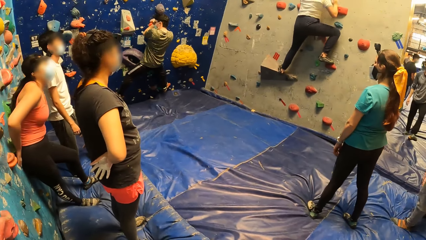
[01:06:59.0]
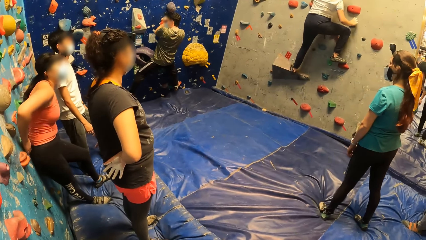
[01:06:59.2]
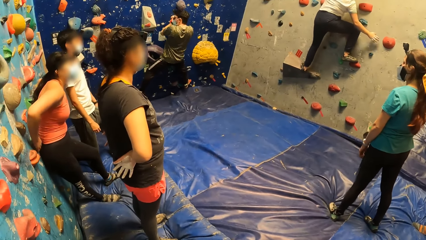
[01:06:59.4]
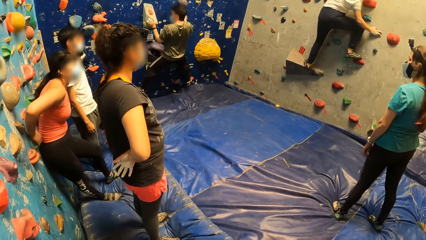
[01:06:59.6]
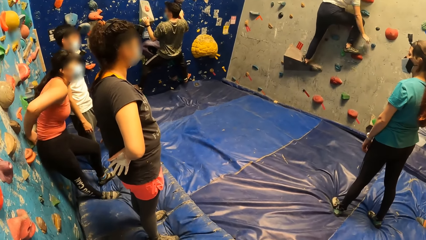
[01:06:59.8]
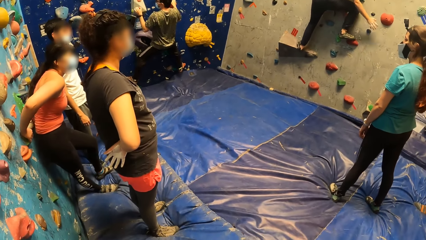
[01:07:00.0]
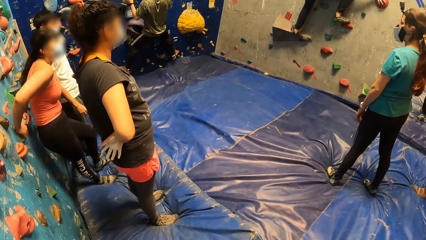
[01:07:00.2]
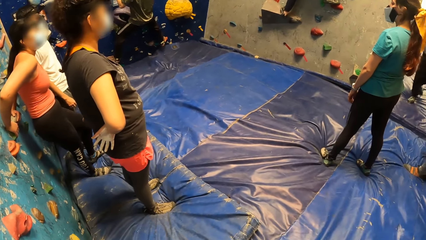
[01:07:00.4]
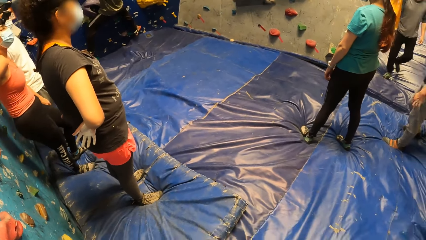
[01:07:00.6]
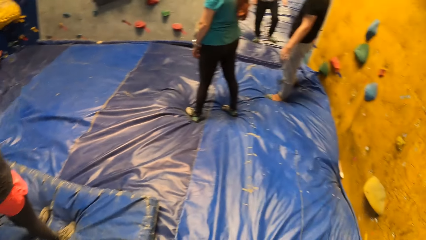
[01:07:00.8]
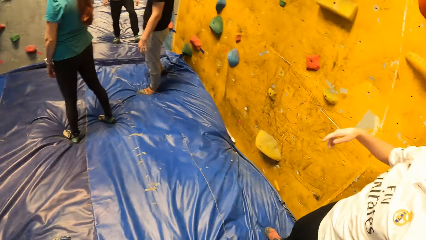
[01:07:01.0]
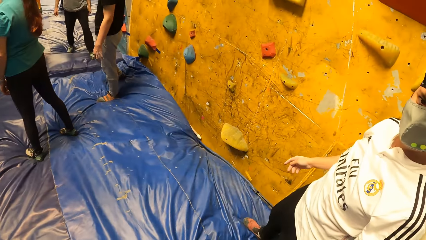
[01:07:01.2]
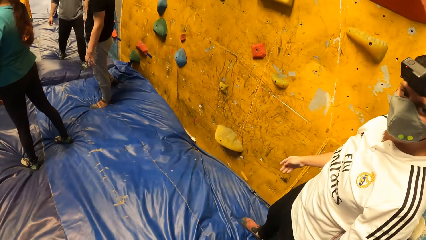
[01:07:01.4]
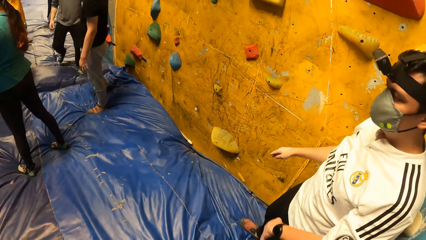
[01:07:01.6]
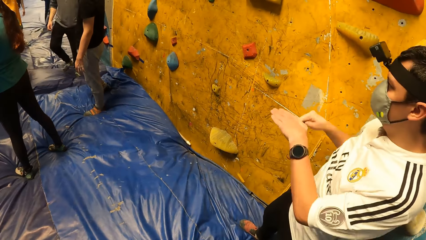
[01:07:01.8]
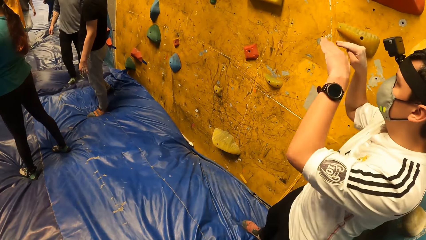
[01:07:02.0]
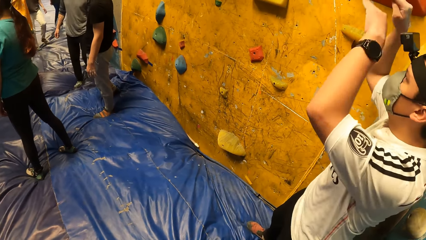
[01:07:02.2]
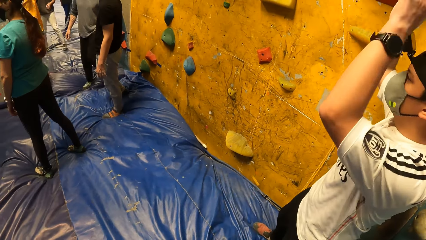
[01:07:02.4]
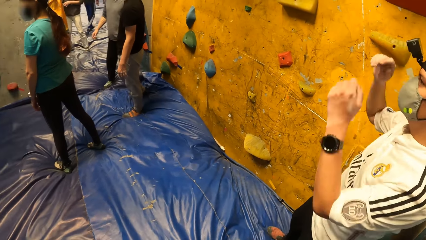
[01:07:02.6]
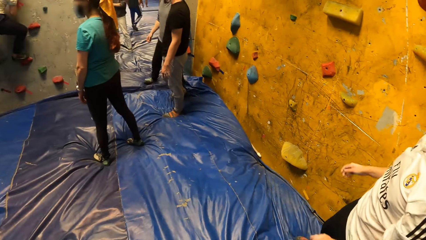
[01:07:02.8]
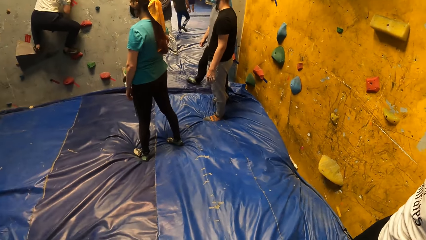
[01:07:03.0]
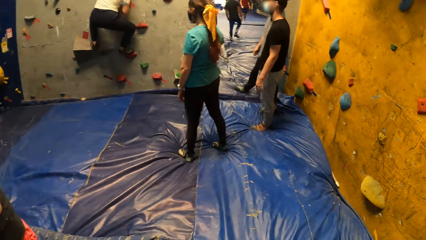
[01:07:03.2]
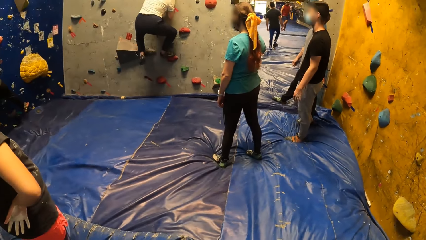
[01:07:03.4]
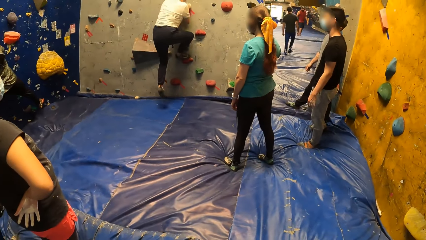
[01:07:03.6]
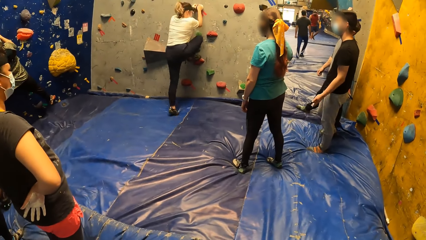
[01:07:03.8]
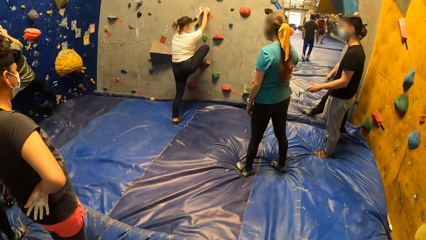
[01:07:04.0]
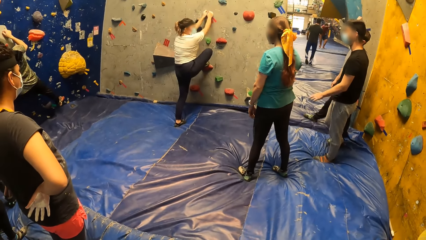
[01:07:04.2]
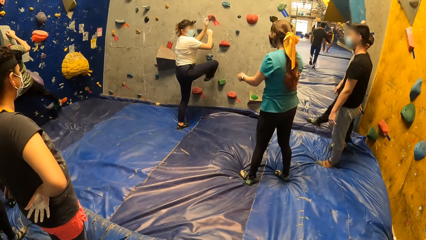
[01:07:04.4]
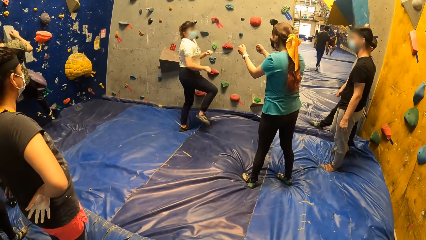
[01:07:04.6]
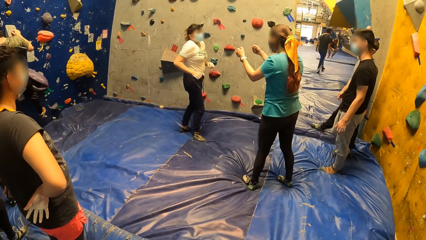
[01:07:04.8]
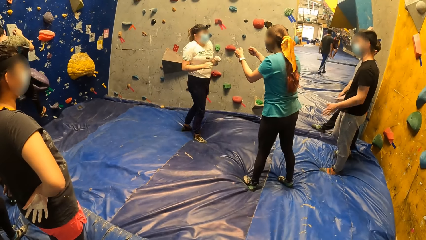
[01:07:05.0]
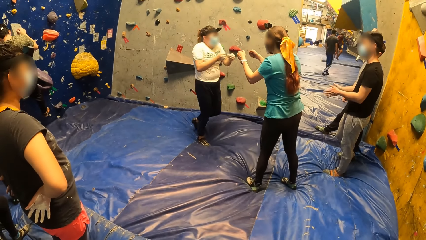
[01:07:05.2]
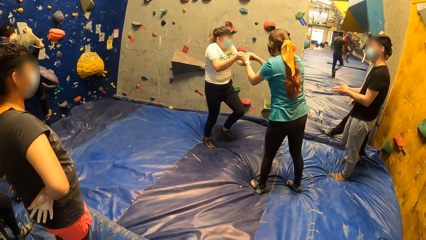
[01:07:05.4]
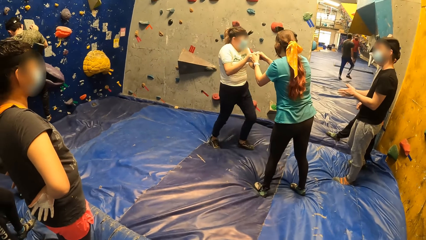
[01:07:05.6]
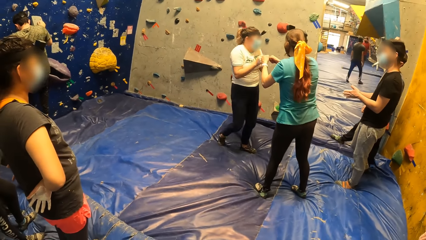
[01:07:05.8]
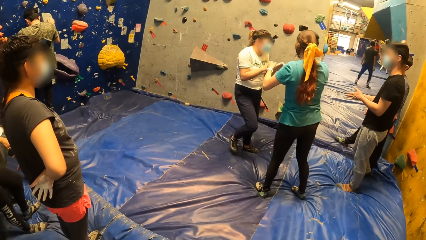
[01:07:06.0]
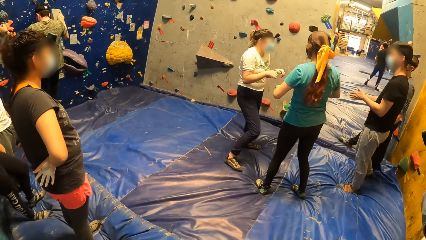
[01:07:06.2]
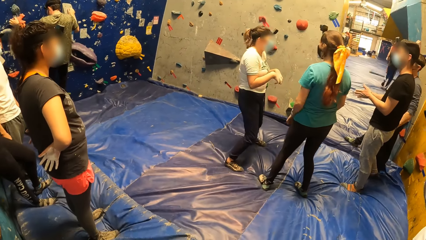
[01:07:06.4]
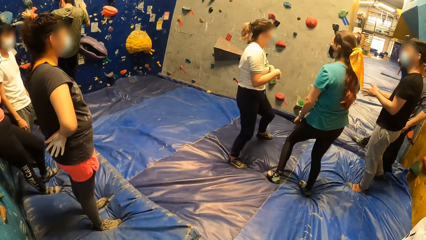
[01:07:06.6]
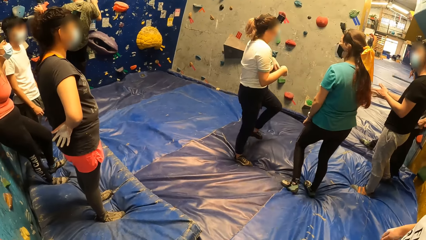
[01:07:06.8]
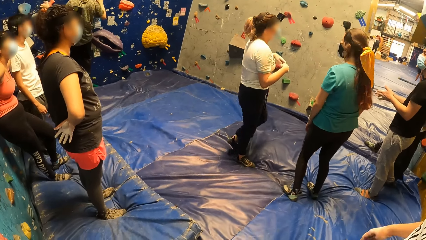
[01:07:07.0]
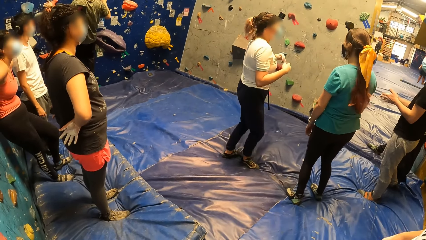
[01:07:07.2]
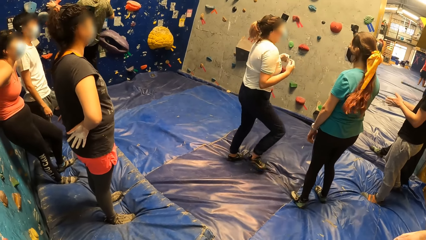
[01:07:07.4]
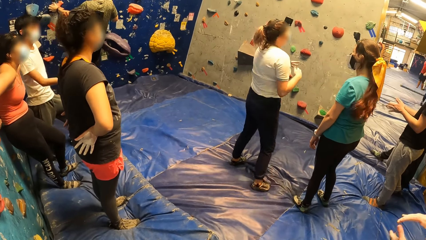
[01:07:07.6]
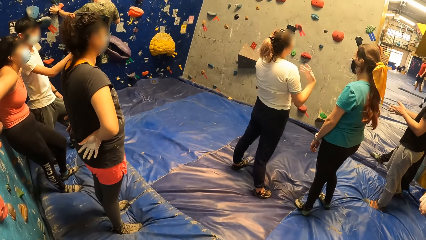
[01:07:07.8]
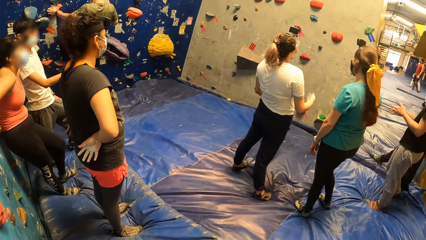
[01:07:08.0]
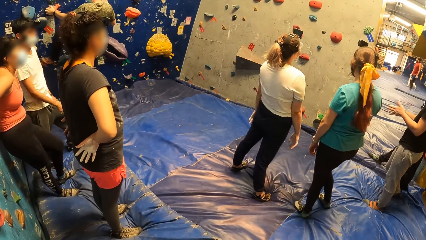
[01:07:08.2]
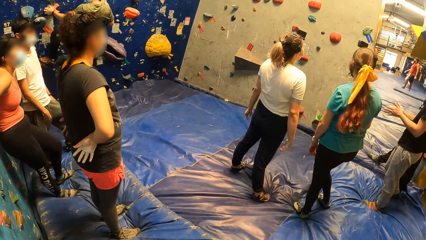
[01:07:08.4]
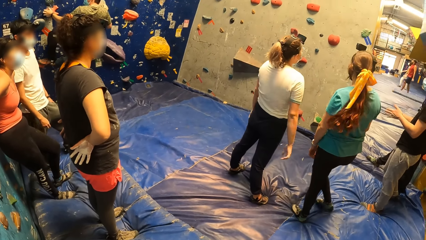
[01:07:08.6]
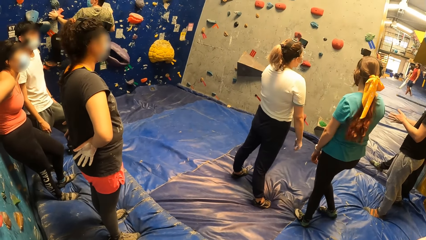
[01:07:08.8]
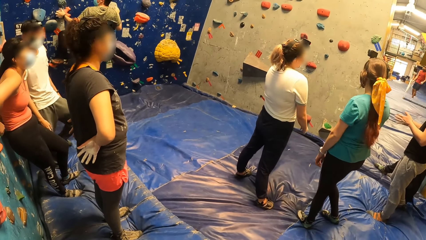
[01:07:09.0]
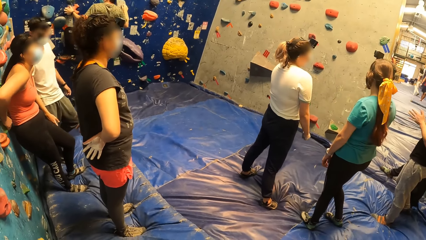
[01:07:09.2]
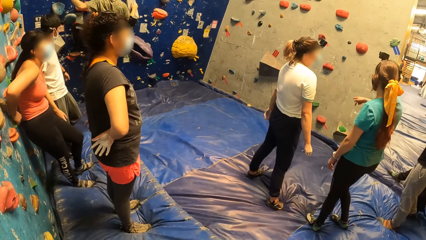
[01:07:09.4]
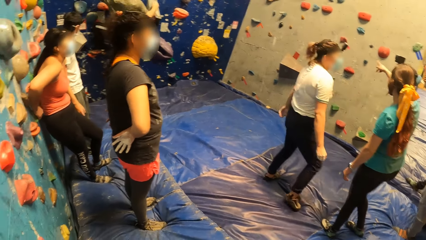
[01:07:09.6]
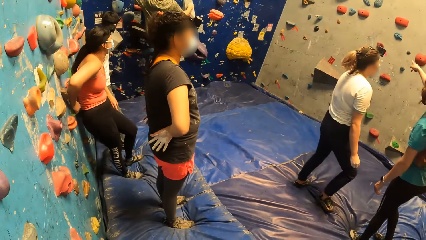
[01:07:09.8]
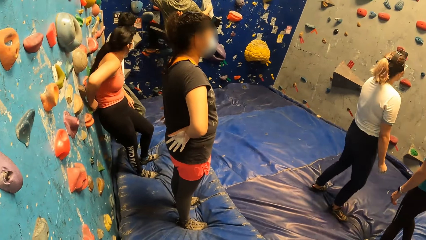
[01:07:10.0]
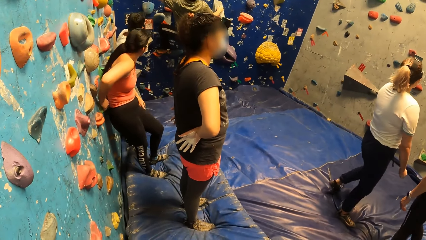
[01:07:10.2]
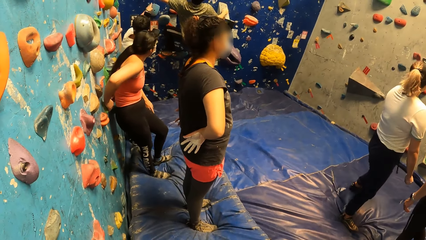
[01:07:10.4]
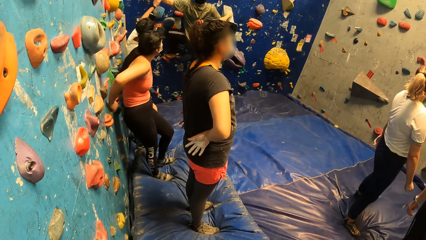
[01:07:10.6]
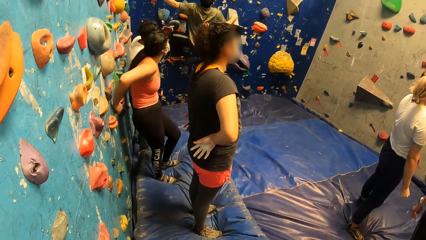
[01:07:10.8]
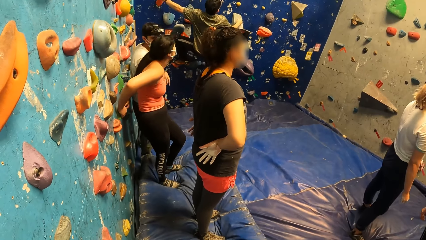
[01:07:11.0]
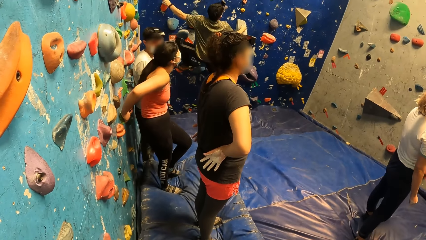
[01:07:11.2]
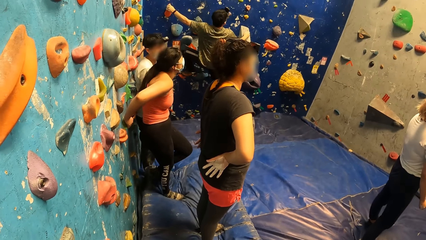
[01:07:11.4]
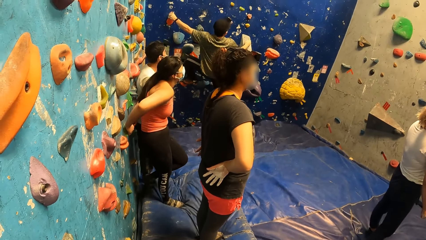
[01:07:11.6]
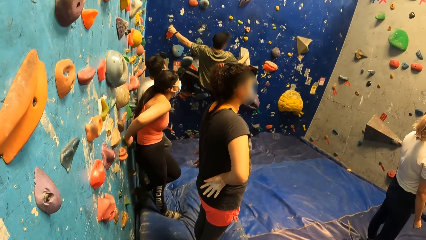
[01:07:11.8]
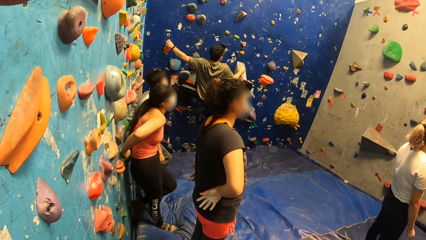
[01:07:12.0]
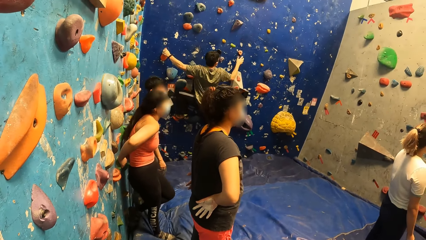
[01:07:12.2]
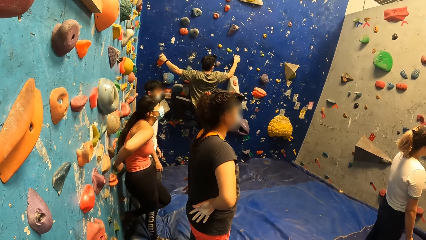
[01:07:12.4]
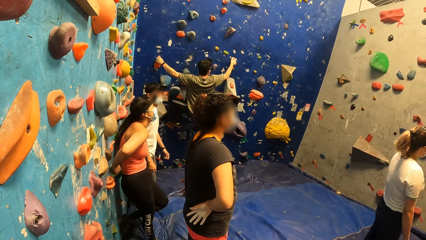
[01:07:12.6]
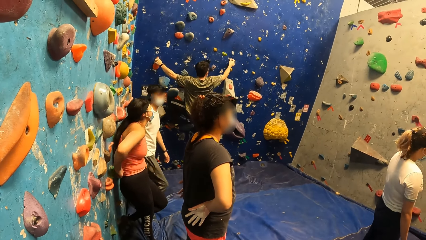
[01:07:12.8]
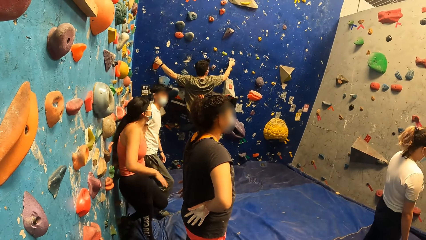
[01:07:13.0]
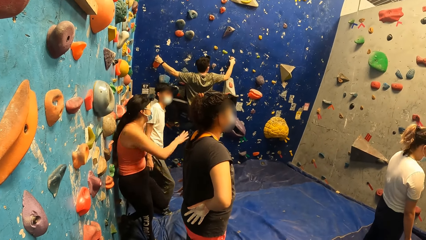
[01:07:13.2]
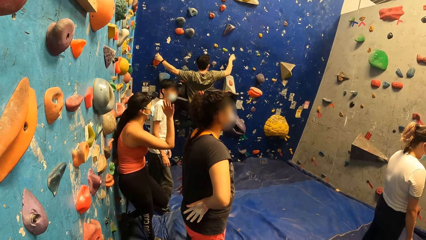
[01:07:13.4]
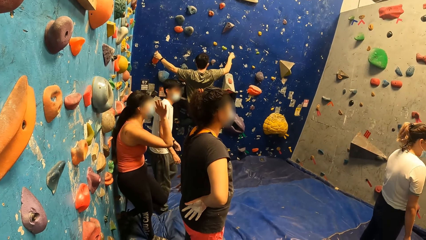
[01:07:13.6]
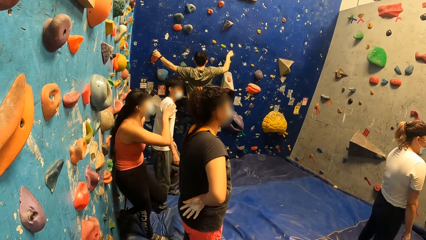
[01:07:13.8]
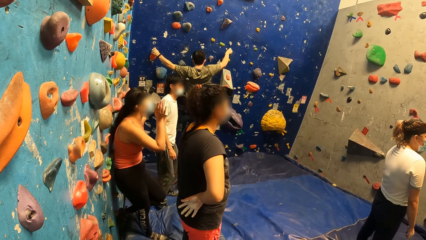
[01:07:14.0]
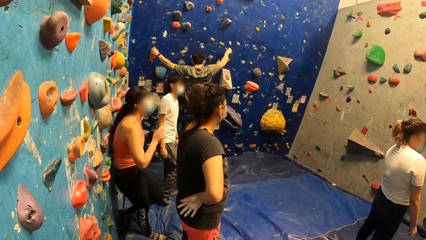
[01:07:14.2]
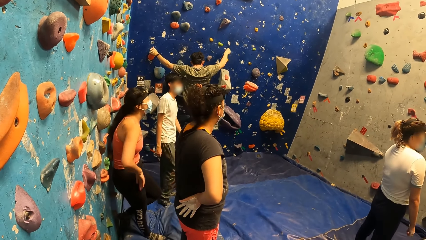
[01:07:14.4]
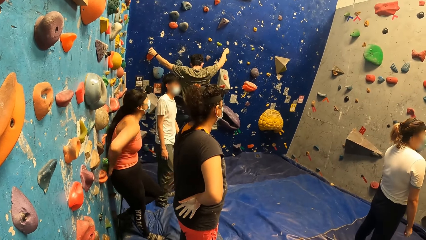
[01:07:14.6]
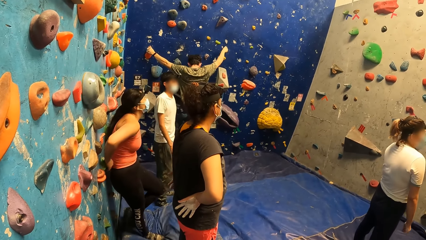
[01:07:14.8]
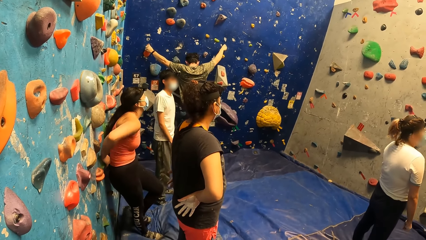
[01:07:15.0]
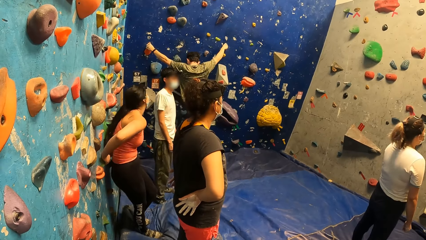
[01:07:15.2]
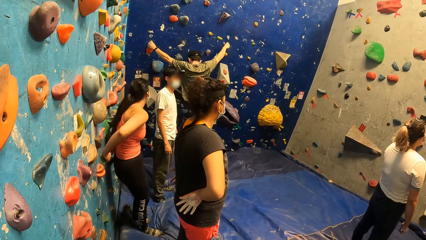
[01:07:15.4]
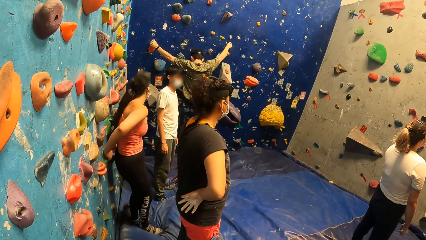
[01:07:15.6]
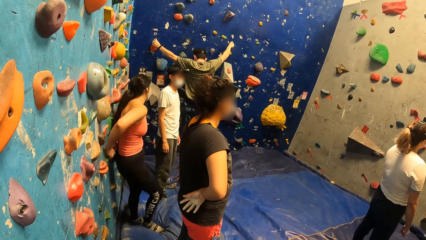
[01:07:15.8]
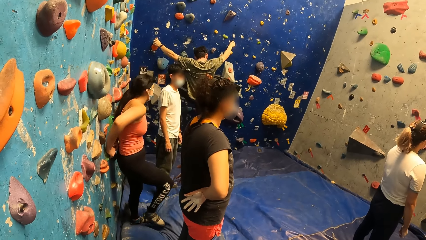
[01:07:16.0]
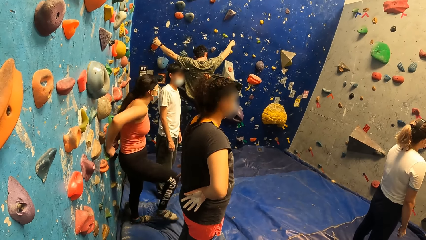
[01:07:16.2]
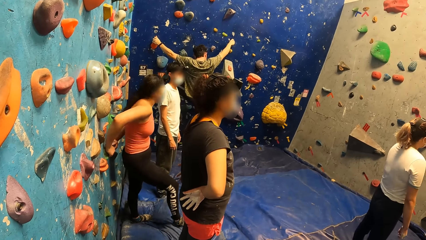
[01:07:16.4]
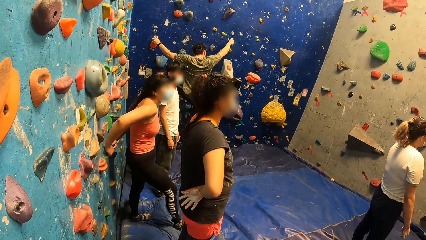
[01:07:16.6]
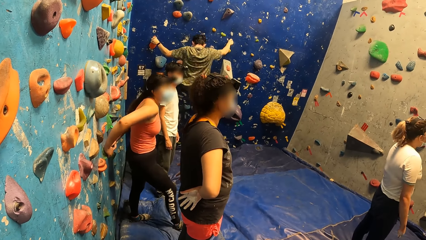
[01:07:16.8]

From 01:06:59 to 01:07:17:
A man climbs a wall. Another man moves hands. A woman climbs down a wall. She puts hands together with another person. The second man points at a climbing wall. Another woman moves a hand. The camera wearer stares at the first man.
